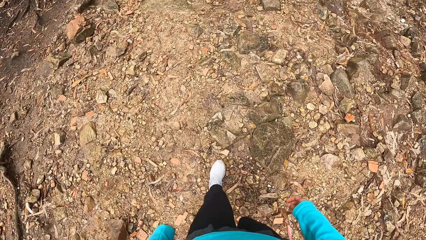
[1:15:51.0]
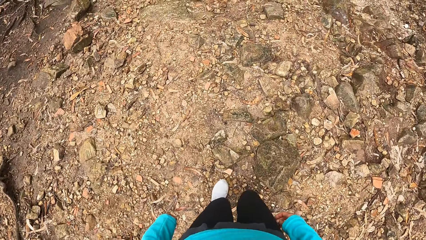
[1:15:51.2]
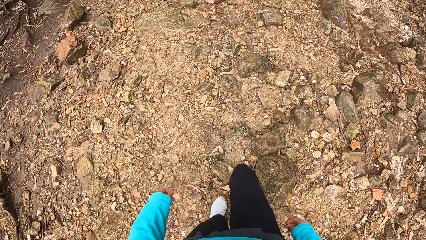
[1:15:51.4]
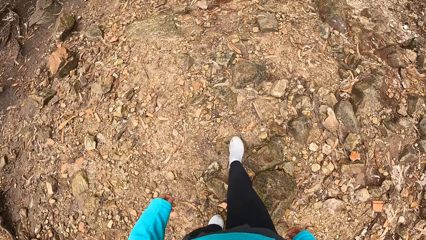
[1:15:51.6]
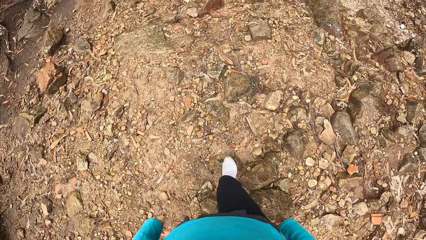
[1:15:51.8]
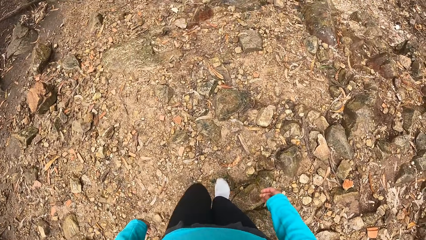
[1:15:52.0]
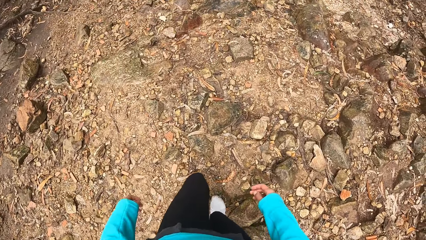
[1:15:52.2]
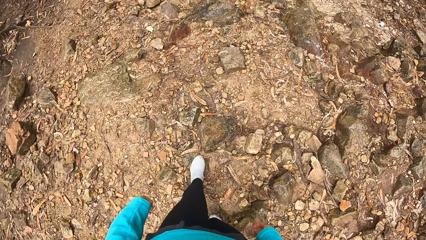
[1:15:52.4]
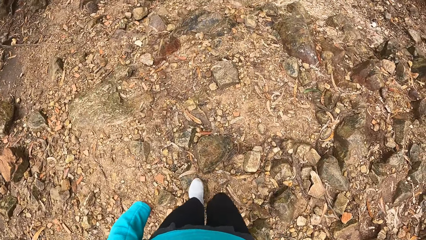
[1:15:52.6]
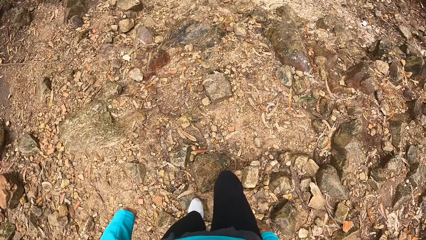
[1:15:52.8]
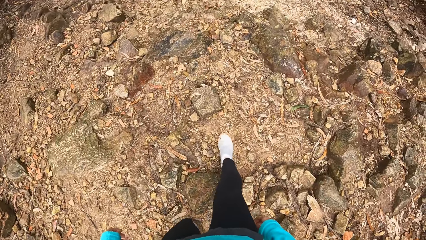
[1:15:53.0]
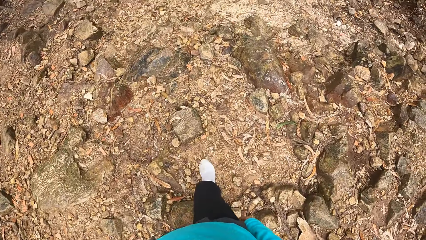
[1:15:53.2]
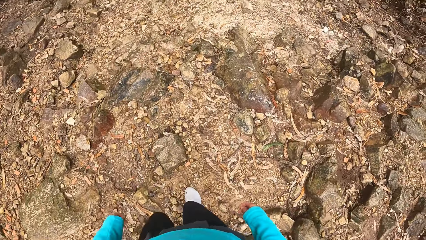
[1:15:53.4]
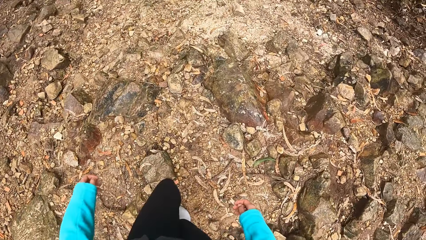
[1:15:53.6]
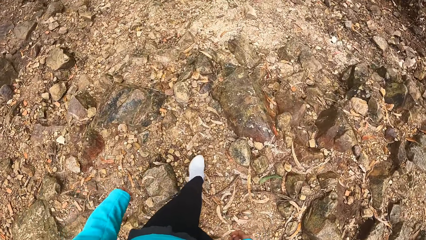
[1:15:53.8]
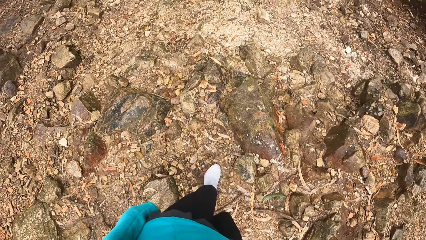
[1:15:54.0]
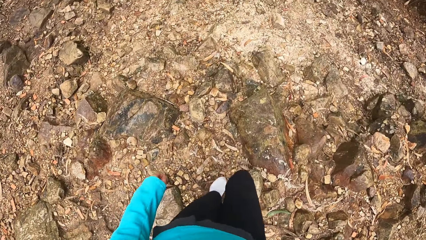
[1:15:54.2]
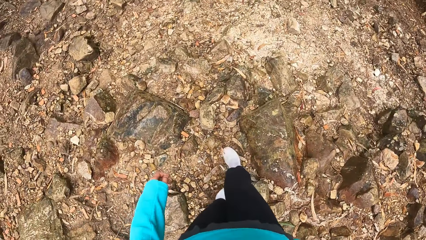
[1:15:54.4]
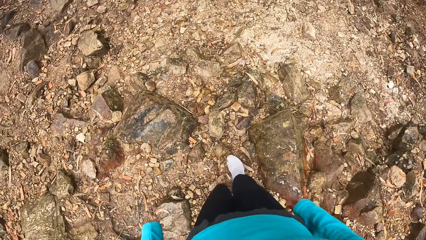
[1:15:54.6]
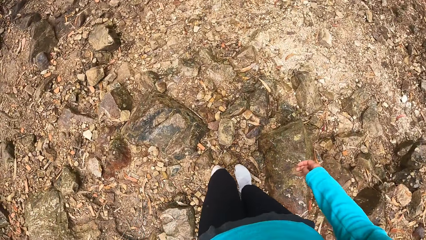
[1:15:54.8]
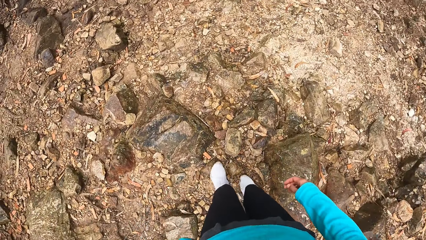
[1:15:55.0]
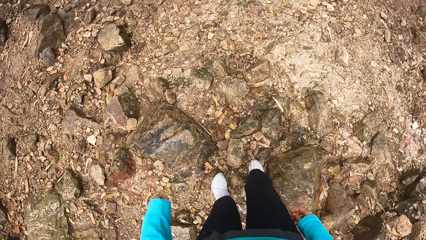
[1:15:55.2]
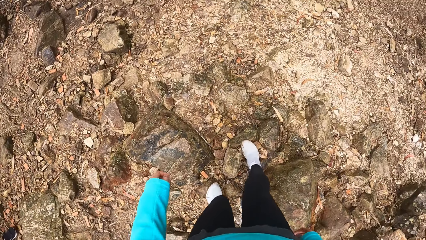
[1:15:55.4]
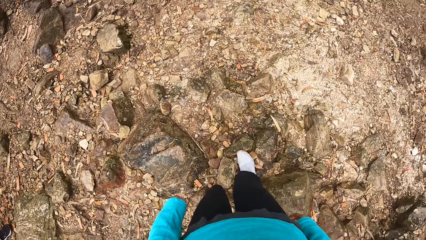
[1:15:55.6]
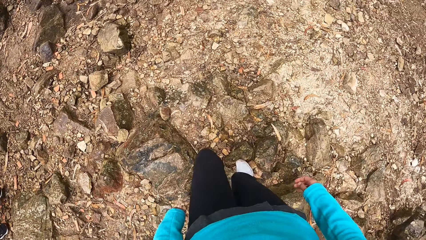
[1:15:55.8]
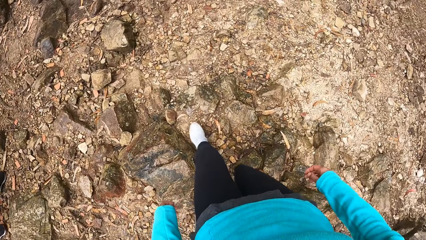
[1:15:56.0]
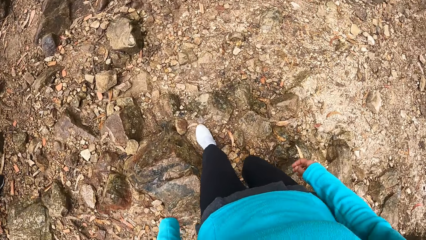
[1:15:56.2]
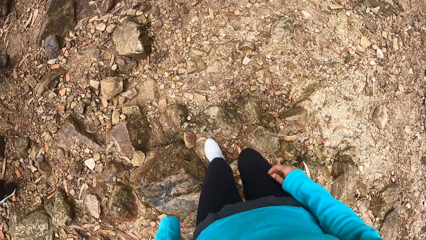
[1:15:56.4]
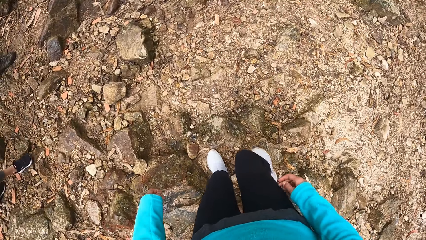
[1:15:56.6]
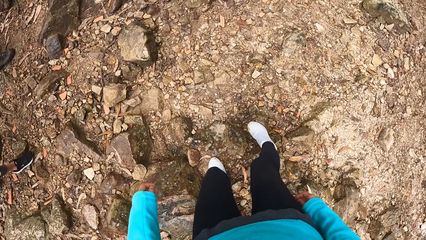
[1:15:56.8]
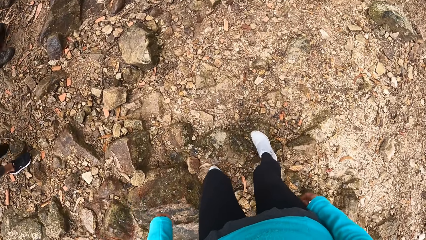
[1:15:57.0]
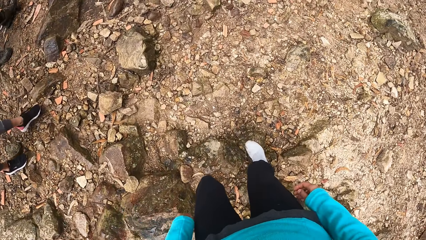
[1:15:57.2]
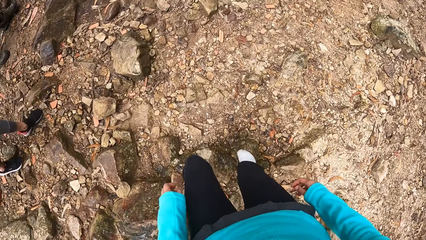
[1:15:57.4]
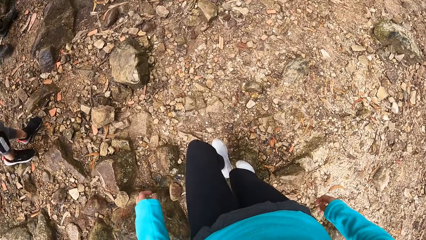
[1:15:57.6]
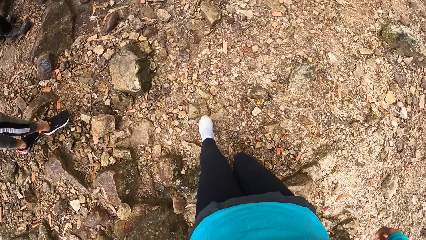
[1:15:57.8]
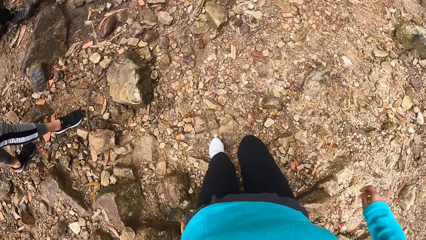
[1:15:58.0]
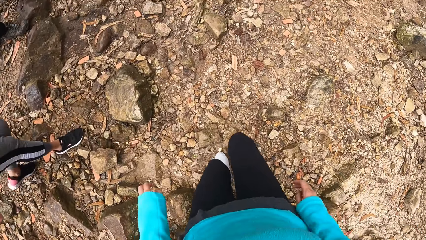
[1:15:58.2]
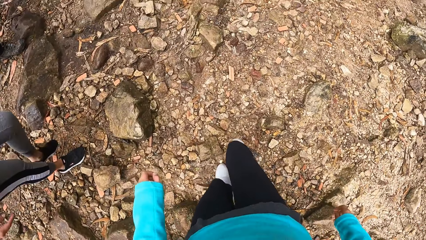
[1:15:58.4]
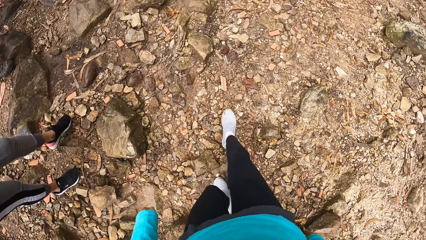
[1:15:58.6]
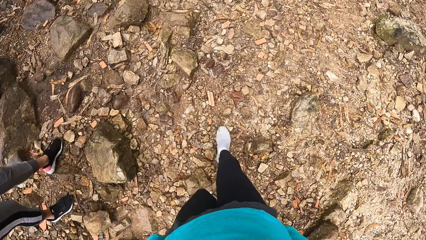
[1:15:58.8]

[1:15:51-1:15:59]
The camera wearer walks on the trail.

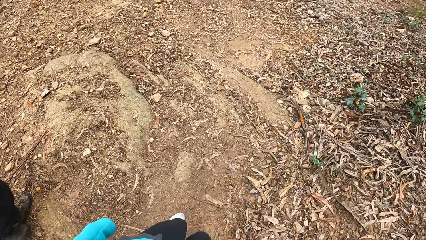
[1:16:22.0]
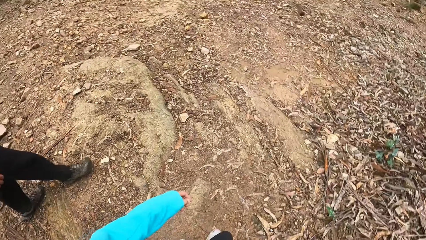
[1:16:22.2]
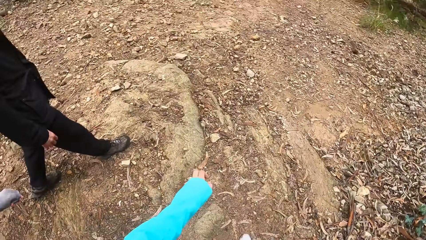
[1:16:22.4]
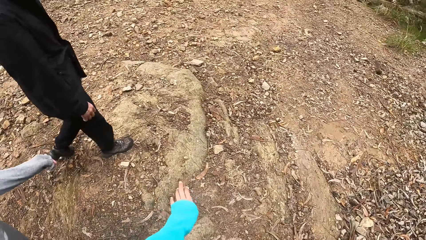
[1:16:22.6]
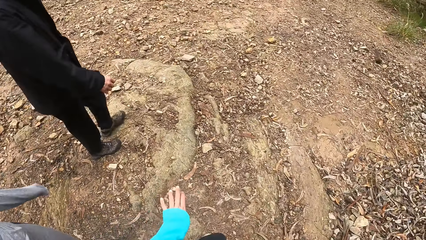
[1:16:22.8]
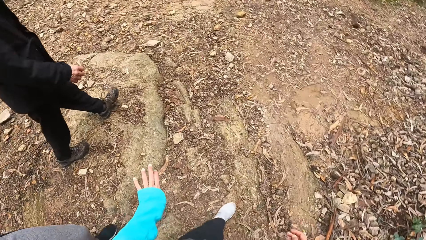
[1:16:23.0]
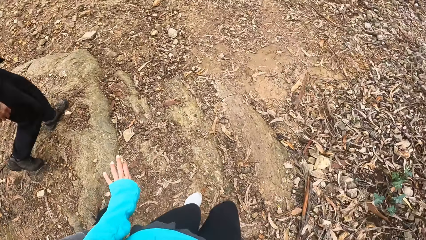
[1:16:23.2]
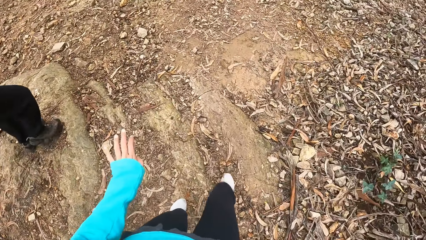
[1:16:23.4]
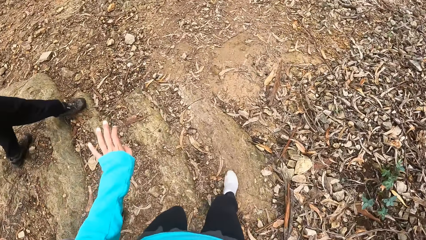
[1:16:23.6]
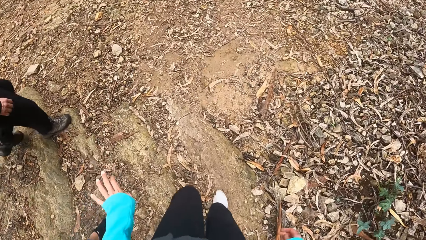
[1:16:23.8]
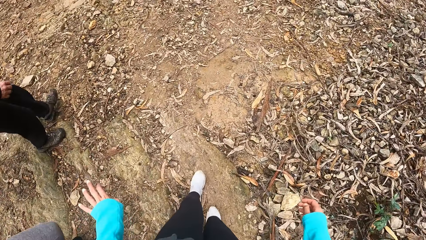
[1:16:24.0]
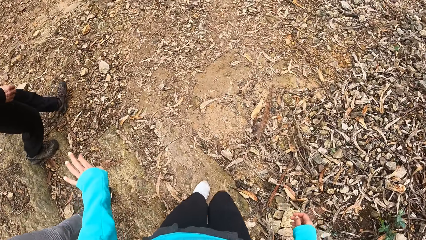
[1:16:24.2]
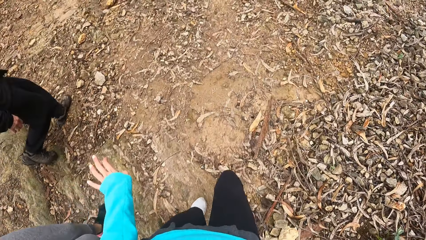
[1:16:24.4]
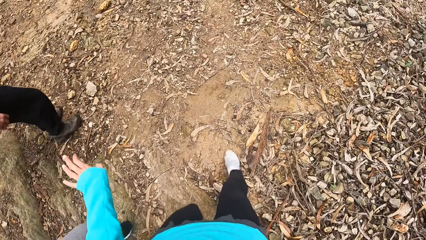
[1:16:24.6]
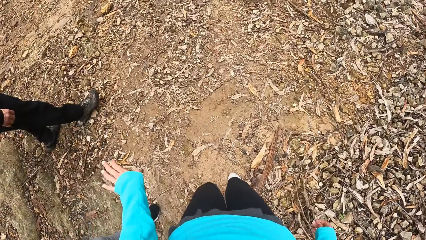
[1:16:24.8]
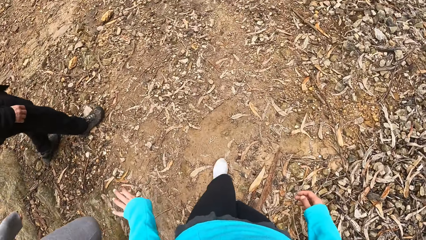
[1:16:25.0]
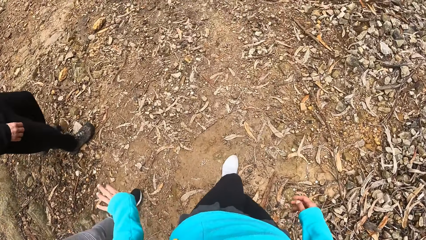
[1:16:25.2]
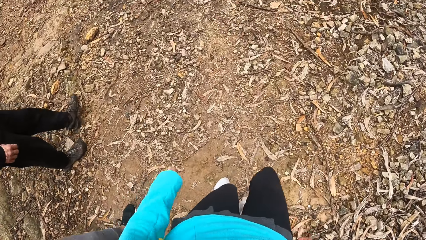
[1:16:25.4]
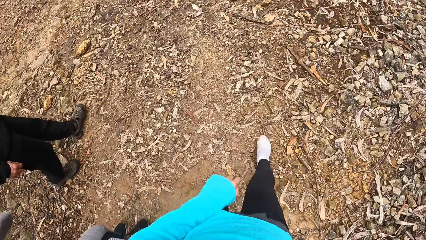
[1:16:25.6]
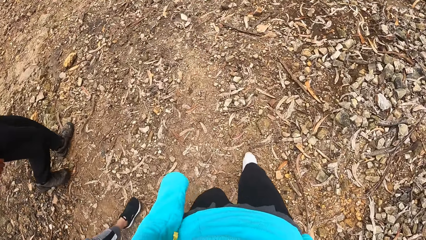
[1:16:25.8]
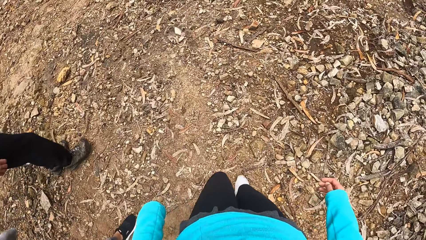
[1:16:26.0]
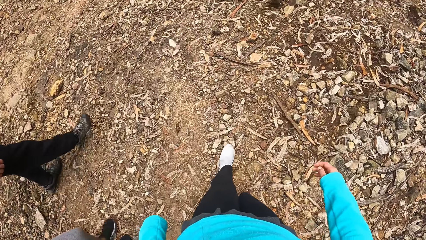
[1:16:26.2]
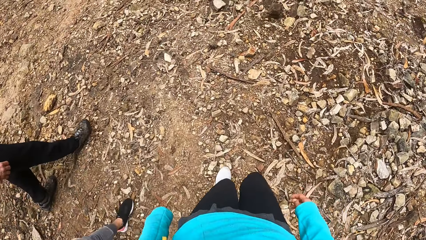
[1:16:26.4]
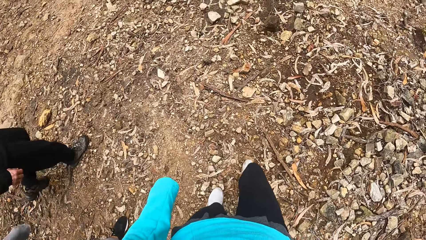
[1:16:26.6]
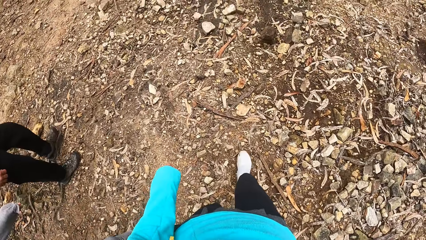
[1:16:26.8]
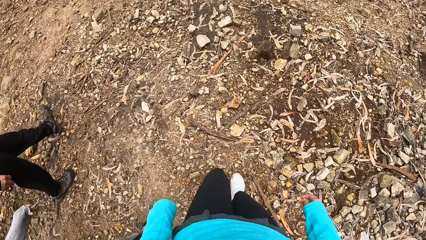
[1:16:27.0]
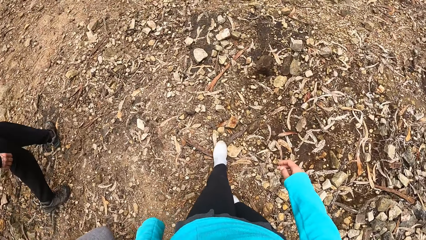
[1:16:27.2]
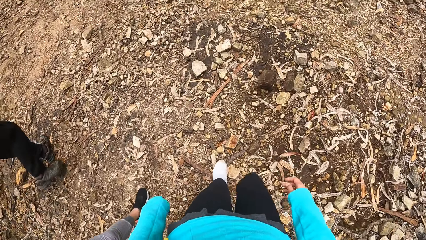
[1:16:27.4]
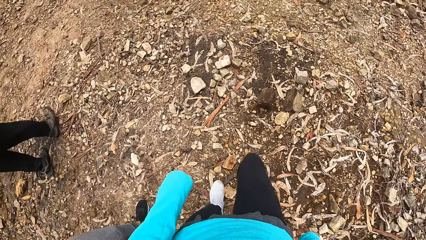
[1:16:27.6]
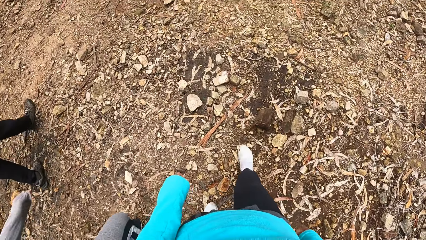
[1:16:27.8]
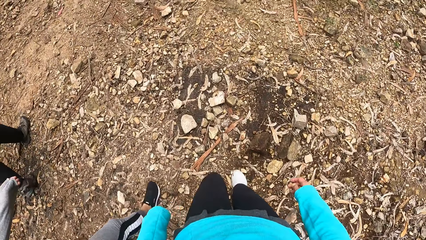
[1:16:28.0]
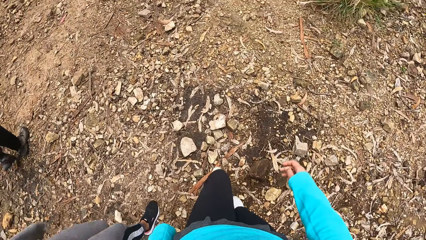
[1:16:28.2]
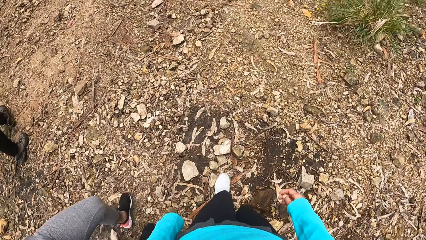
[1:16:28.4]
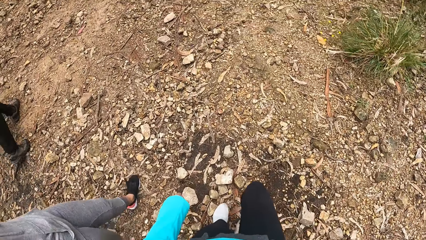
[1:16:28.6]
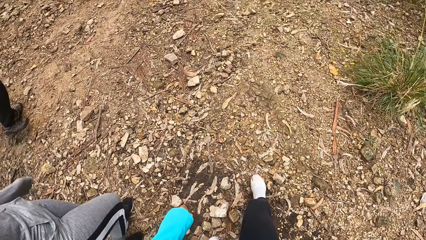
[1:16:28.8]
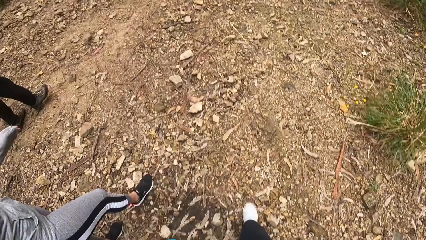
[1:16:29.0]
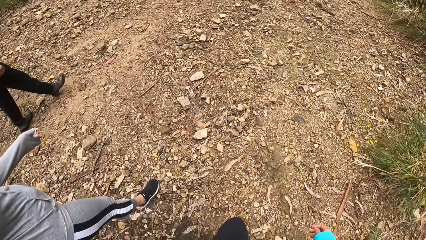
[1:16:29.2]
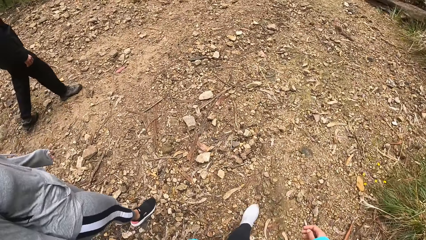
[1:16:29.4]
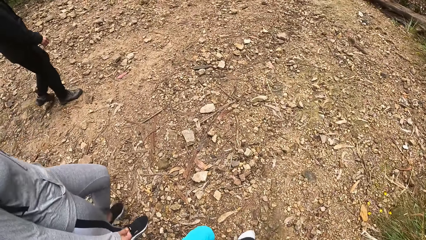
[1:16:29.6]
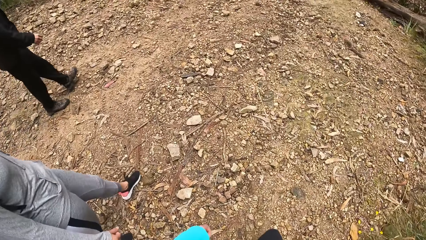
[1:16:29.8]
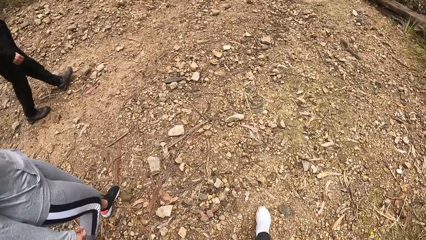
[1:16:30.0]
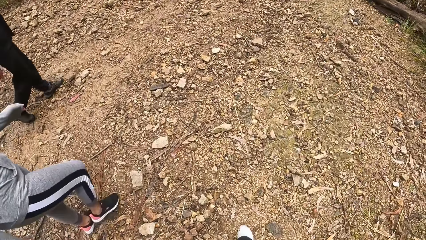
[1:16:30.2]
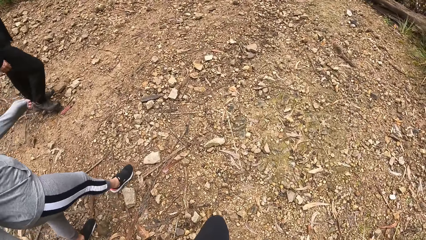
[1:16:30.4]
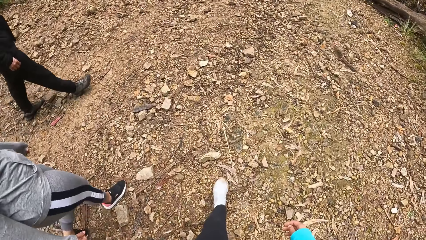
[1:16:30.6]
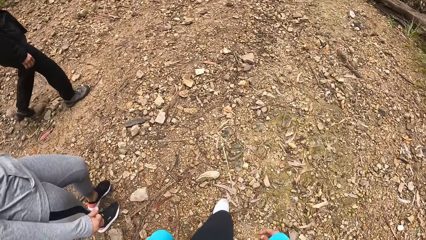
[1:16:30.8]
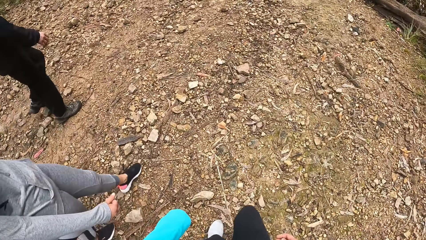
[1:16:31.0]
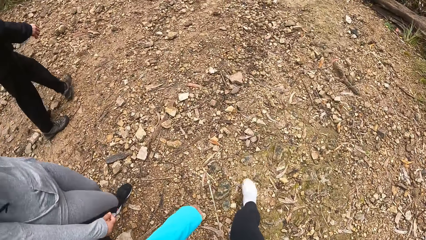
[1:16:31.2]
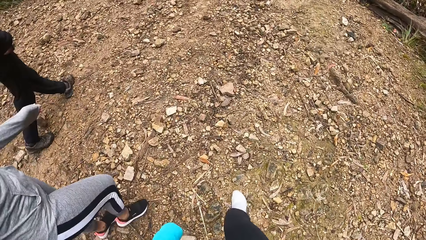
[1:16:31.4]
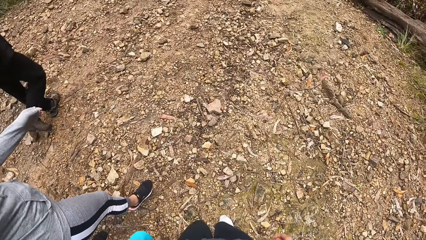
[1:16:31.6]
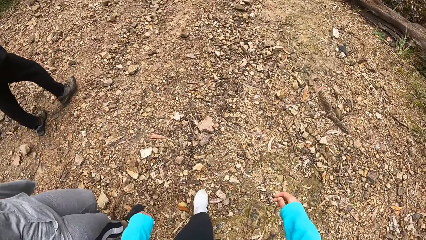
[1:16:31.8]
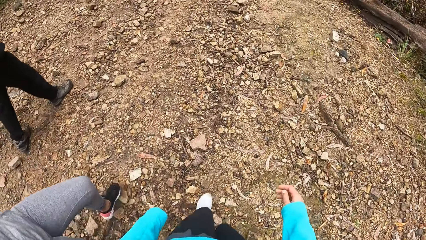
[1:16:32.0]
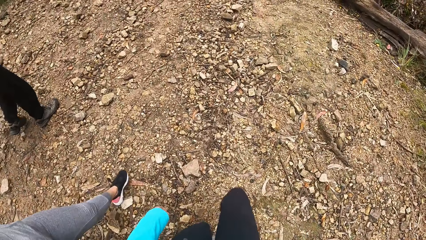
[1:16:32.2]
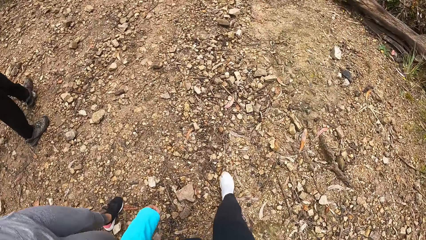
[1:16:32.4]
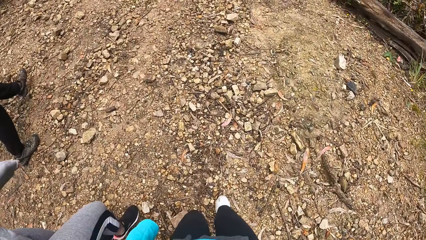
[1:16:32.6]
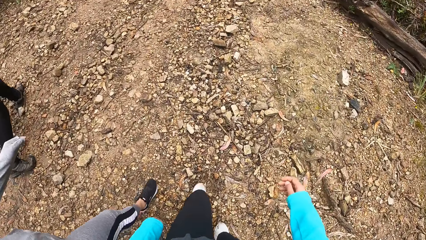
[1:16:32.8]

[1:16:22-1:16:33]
The camera wearer moves the left hand.
